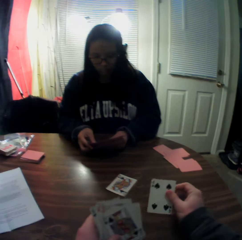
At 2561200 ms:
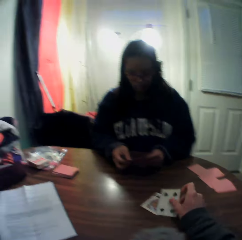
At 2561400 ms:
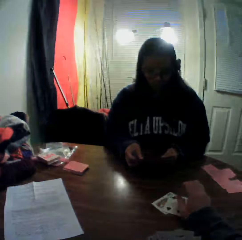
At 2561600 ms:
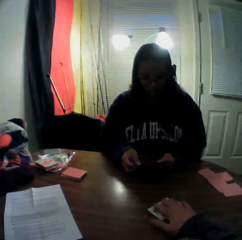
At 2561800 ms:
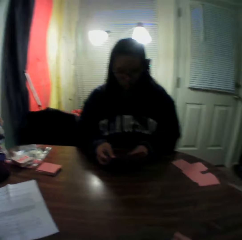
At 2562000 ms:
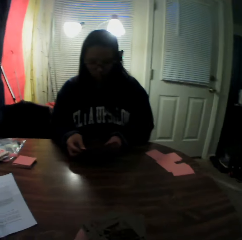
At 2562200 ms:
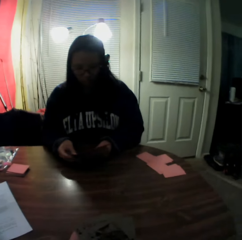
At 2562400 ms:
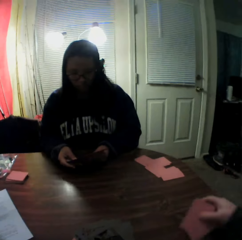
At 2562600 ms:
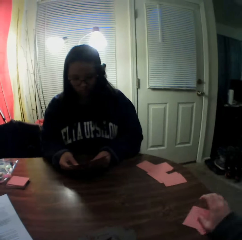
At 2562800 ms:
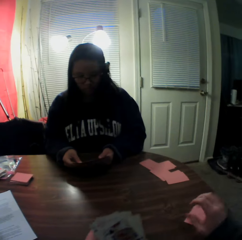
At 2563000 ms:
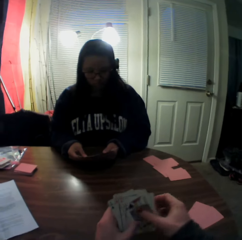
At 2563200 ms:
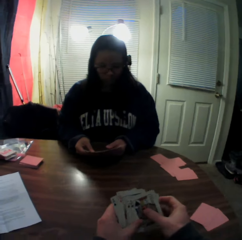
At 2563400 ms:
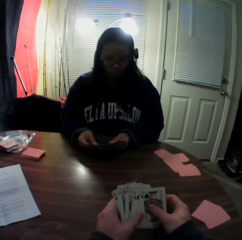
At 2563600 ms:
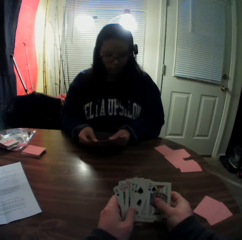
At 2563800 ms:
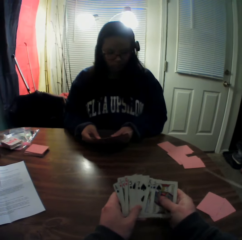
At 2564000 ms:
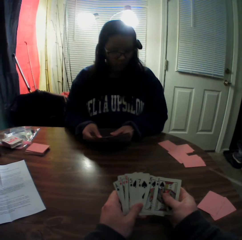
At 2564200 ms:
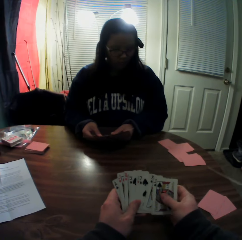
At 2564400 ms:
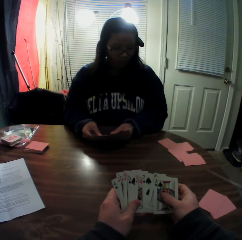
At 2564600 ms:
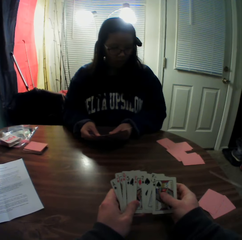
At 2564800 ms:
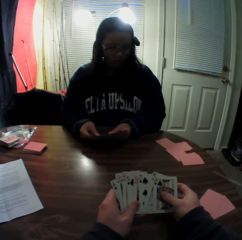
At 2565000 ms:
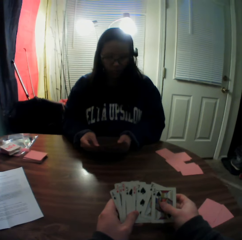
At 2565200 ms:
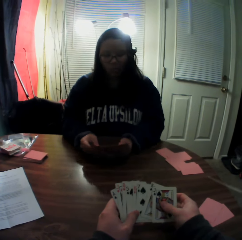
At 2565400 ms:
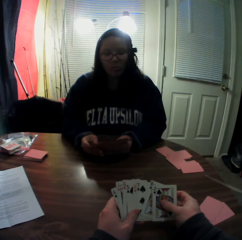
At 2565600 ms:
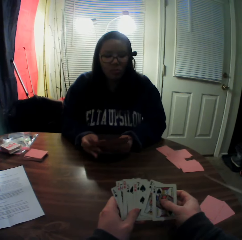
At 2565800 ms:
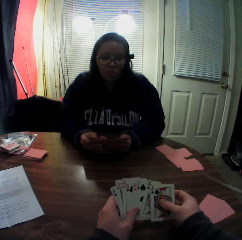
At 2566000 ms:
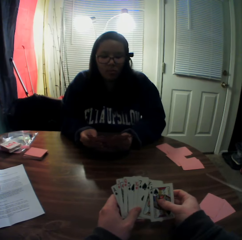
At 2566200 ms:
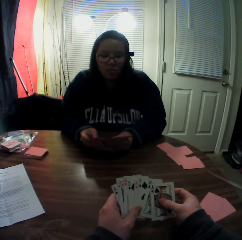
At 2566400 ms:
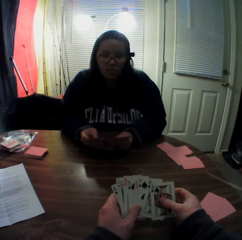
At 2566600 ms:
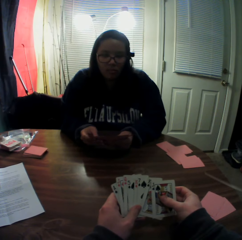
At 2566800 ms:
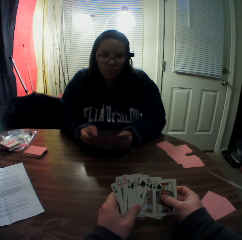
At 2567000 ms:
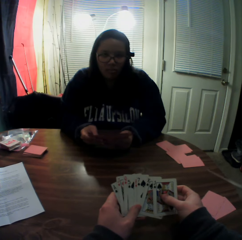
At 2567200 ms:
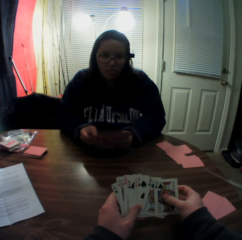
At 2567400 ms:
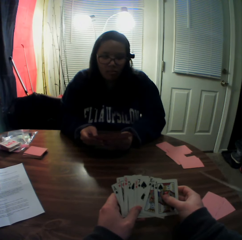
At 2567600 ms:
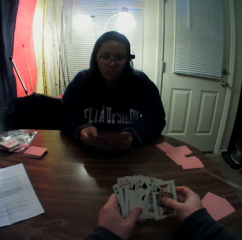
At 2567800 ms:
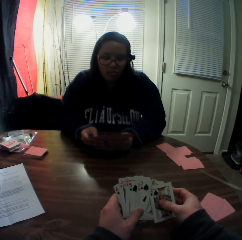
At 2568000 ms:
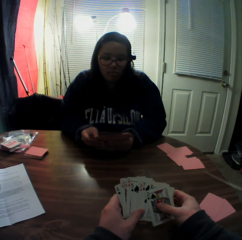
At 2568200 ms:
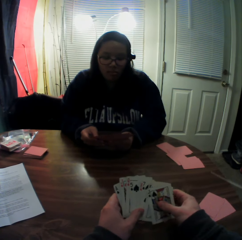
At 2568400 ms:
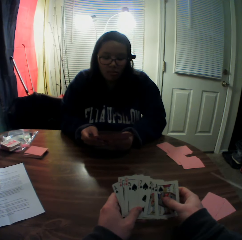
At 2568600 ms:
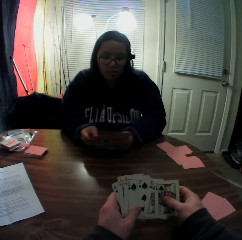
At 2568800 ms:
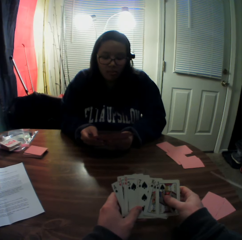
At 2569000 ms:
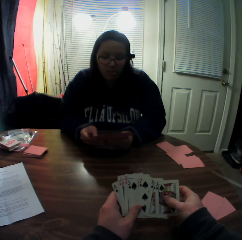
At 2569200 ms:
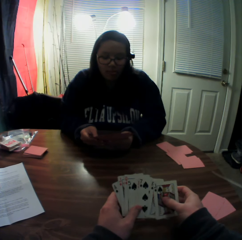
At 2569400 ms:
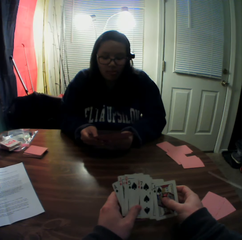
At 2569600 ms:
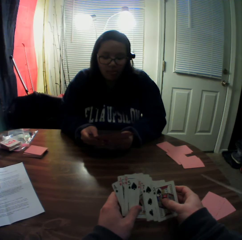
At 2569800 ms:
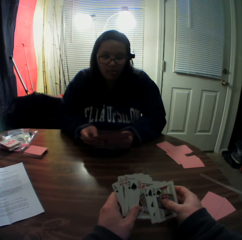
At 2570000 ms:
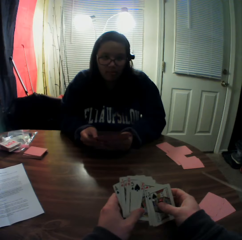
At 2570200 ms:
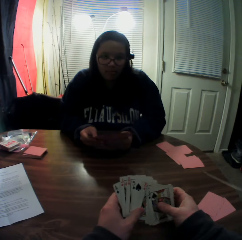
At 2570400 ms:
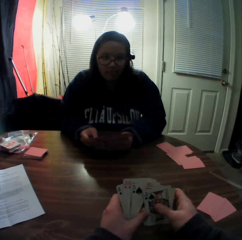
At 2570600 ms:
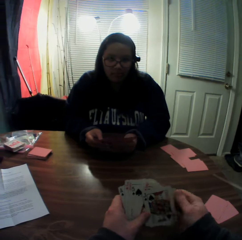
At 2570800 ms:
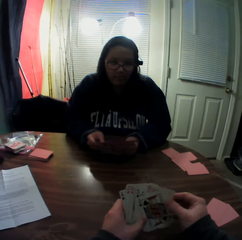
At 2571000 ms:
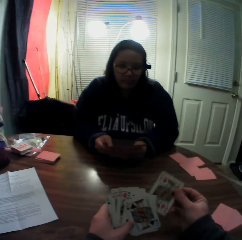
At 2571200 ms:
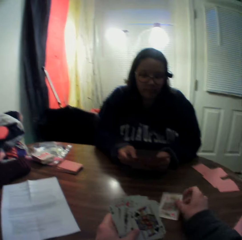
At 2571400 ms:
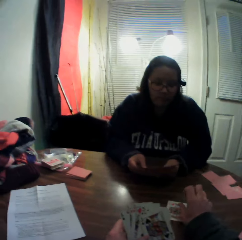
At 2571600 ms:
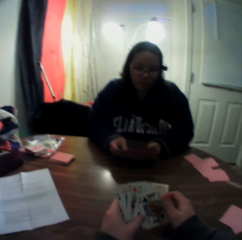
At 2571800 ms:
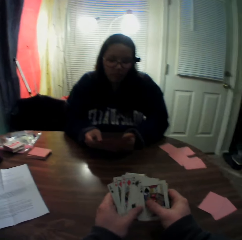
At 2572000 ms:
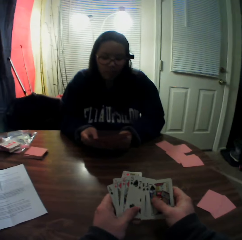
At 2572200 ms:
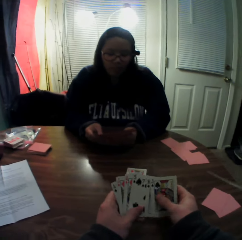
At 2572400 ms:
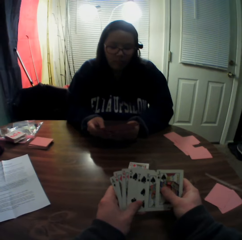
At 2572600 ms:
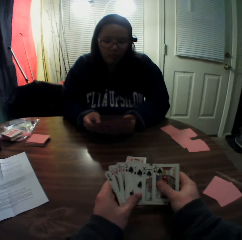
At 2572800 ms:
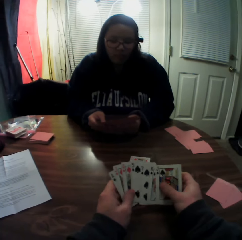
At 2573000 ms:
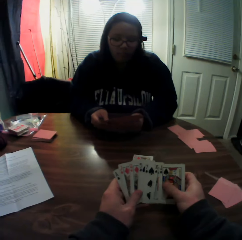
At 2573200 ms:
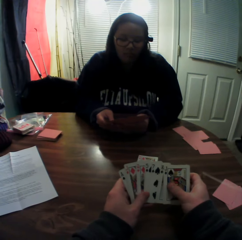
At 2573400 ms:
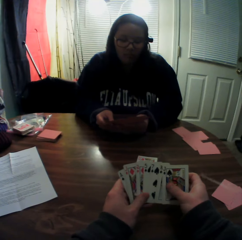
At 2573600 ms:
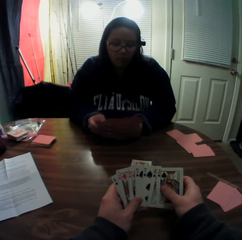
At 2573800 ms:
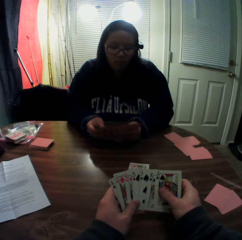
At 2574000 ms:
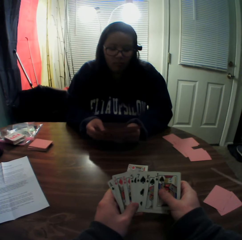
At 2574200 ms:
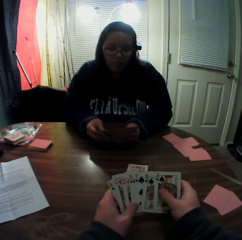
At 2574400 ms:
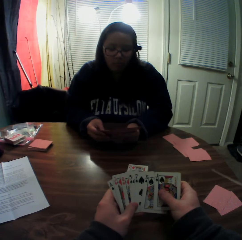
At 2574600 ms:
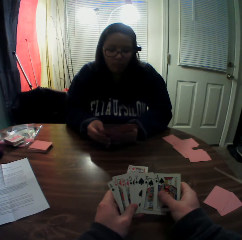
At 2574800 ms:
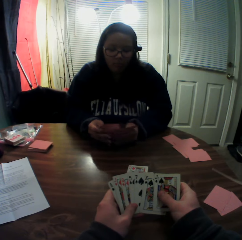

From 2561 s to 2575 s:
The camera wearer picks a card from the stack of cards in his hands with his right hand. He drops the card onto the table. He slides the playing cards on the table. He packs the stack of cards on the table with his right hand. He places the cards onto the table. He flips through the stack of cards in his hands. He picks a card from the stack of cards in his hands with his right hand. He drops the card onto the table. He flips through the stack of cards in his hands.

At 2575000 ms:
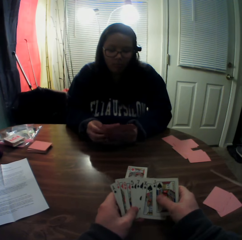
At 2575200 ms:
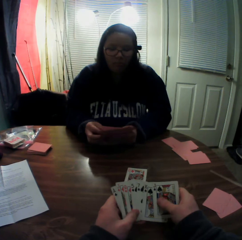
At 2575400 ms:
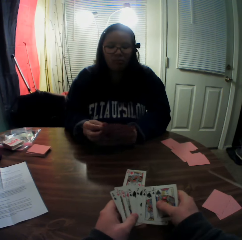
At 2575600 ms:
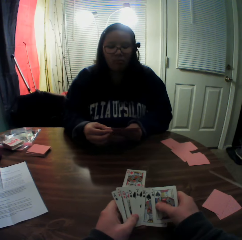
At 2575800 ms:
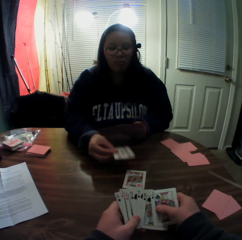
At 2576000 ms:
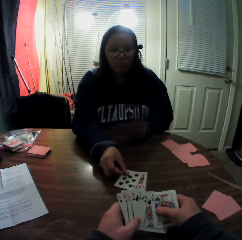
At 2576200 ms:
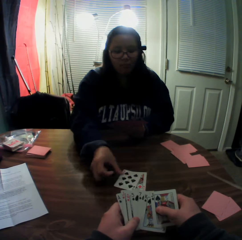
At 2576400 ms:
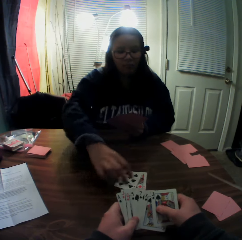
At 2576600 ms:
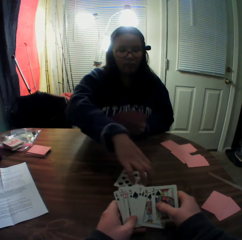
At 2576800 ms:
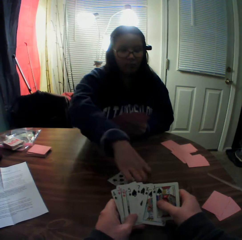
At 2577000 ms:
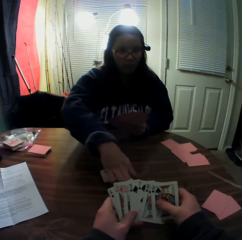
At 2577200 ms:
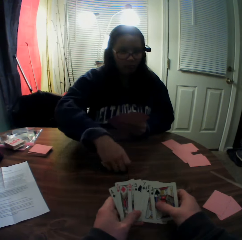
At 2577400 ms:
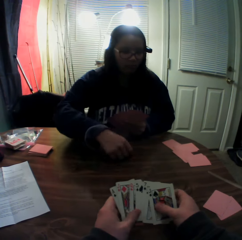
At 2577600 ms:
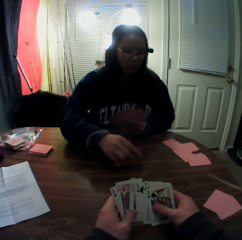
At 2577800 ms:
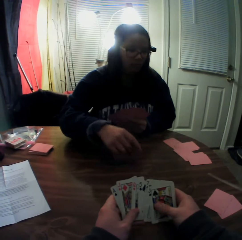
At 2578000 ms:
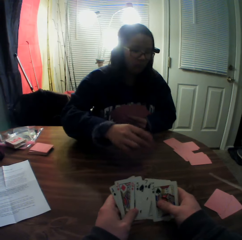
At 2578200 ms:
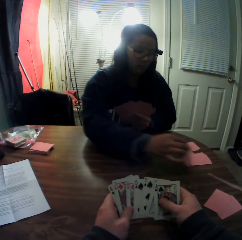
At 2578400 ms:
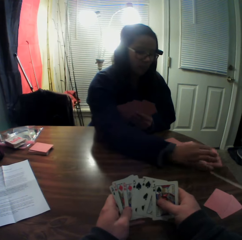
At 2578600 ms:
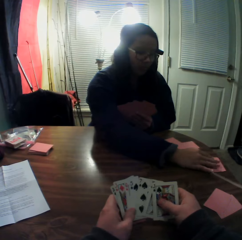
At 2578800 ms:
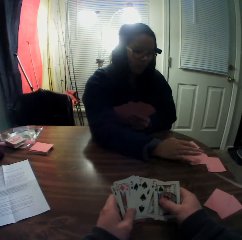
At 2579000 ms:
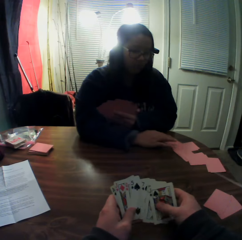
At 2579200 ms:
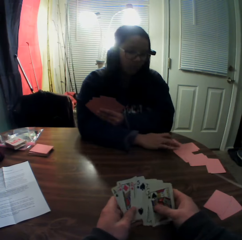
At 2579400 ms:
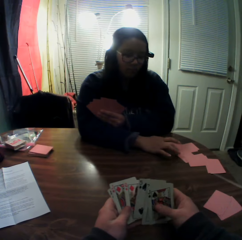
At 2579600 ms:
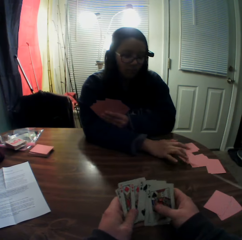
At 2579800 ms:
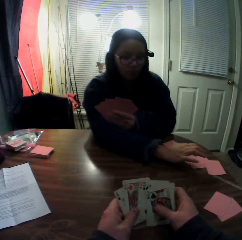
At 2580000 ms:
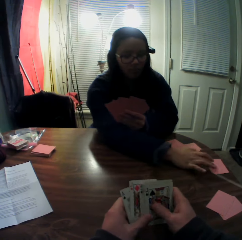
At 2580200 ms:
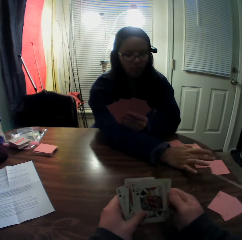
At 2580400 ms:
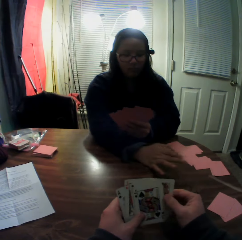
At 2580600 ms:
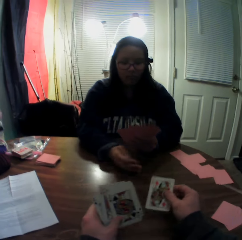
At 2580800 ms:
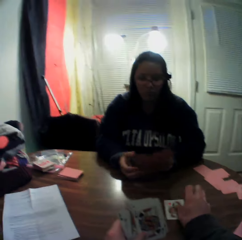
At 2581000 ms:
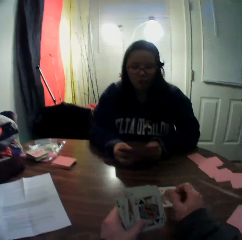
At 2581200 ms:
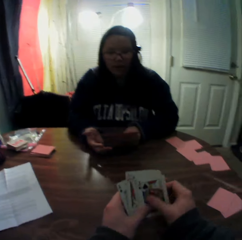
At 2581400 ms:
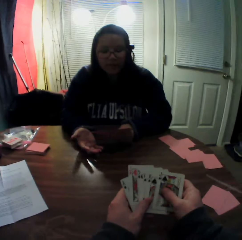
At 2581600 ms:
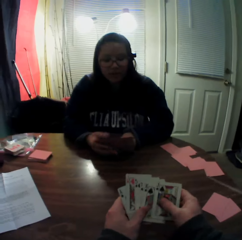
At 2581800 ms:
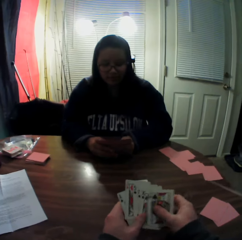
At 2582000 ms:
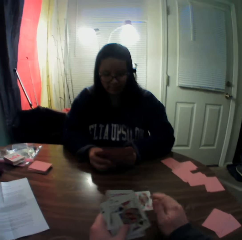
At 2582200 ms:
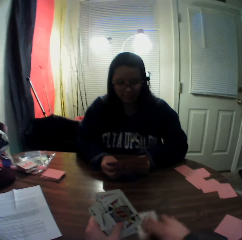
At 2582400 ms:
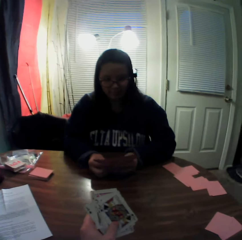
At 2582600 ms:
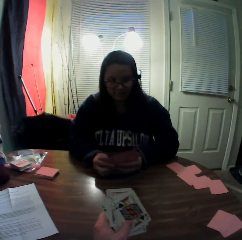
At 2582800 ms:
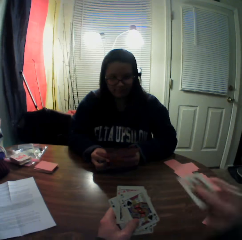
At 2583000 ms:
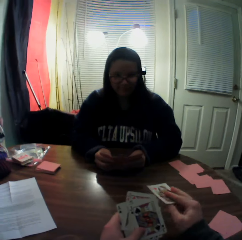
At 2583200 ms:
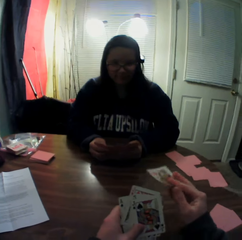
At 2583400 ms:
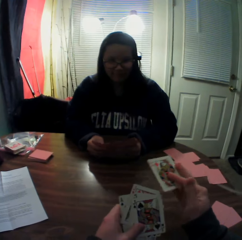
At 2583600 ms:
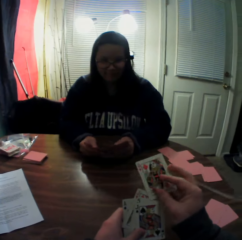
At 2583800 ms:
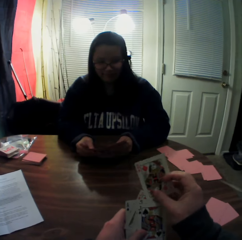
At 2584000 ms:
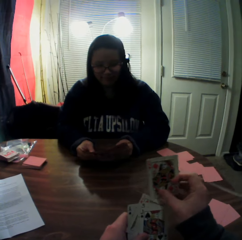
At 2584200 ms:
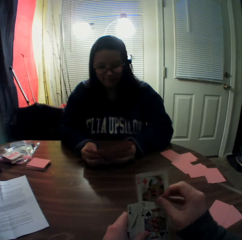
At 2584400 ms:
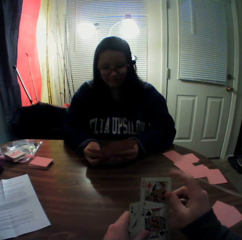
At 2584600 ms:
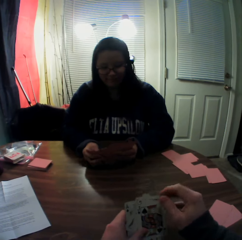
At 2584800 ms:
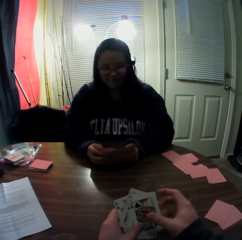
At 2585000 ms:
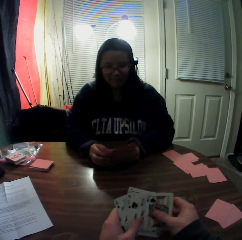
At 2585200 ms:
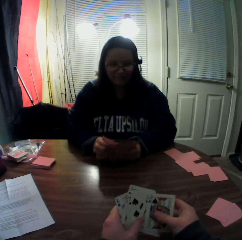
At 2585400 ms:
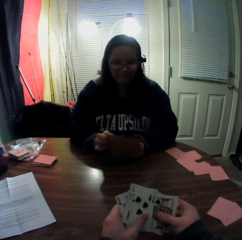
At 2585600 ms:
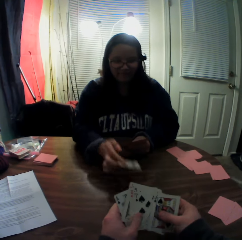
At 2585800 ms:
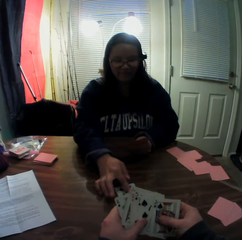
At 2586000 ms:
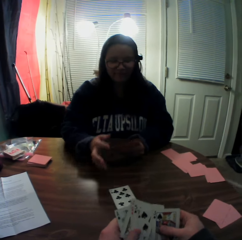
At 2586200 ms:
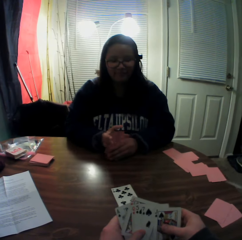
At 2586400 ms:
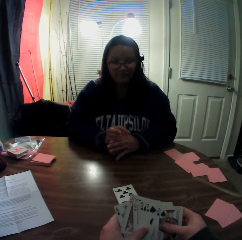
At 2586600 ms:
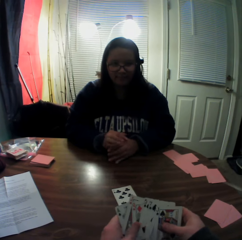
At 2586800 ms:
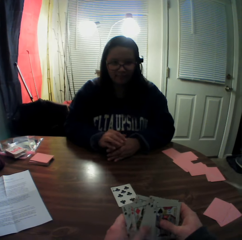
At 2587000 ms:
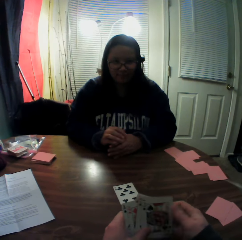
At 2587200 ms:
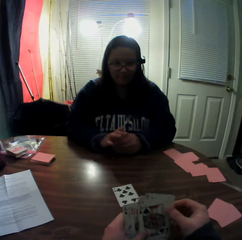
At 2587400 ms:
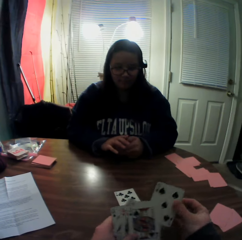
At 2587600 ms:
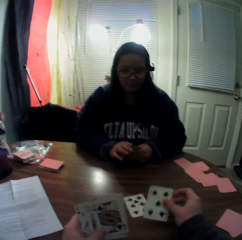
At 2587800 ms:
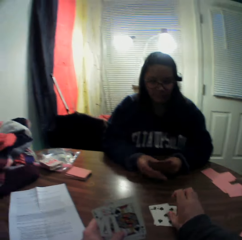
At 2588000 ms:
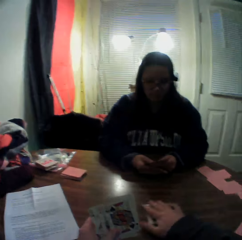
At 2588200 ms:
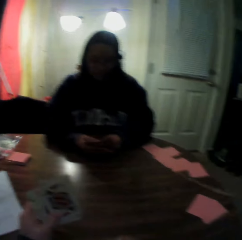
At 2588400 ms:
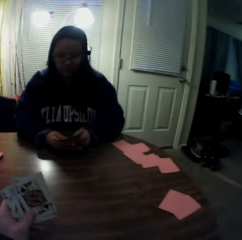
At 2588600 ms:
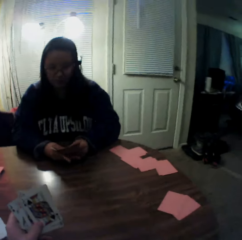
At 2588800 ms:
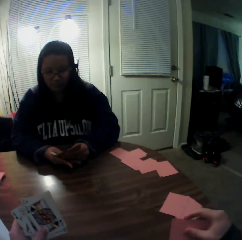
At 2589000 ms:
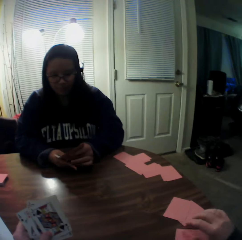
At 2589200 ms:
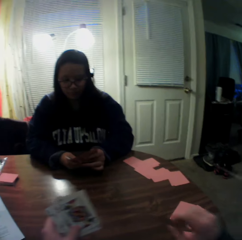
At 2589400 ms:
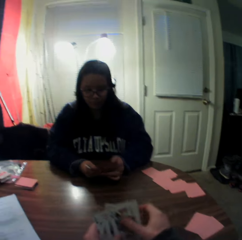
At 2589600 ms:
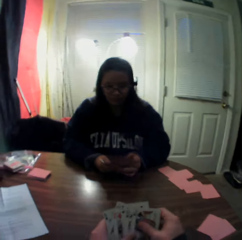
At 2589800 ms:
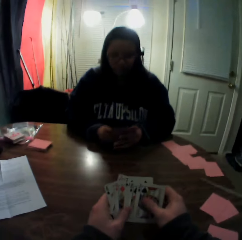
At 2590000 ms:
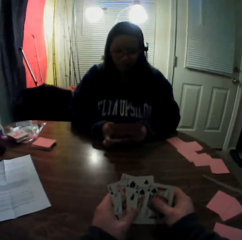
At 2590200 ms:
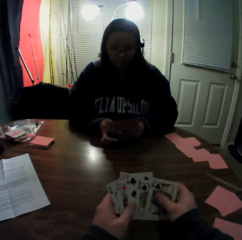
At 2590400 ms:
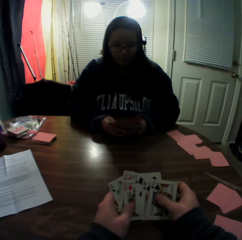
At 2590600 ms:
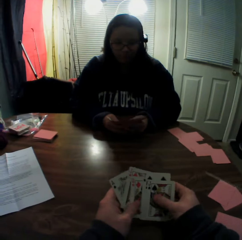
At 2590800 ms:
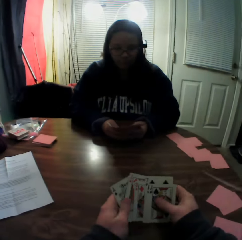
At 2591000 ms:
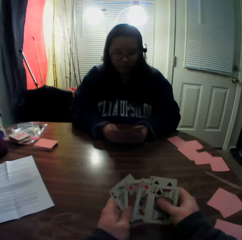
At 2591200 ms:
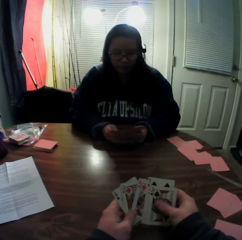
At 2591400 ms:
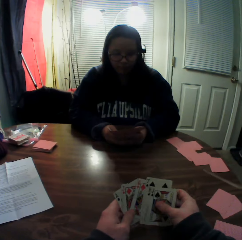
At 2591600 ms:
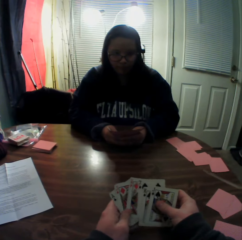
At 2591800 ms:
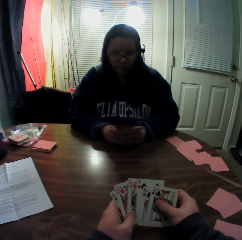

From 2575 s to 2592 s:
The woman picks a card from the stack of cards in her hands with her right hand. She places the card onto the table. She picks the playing cards from the table and packs the stack of cards on the table with her right hand. She drops the cards onto the table. She counts the cards on the table and taps the playing cards on the table. The camera wearer picks a card from the stack of cards in his hands with his right hand. He drops the card onto the table. He flips through the stack of cards in his hands. The woman flips through the stack of cards in her hands. The camera wearer picks up the card on the table with his right hand. He slides a playing card on the table. He adds the card to the stack of cards in his hands. He holds a playing card. He flips through the stack of cards in his hands. The woman picks a card from the stack of cards in her hands with her right hand. She places the card onto the table. The camera wearer picks a card from the stack of cards in his hands with his right hand. He drops the card onto the table. He slides the playing cards on the table and packs the stack of cards on the table with his right hand. He places the cards onto the table. He flips through the stack of cards in his hands.
